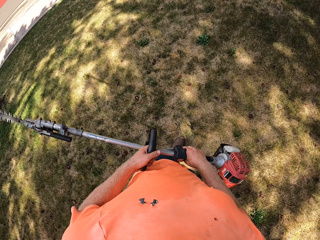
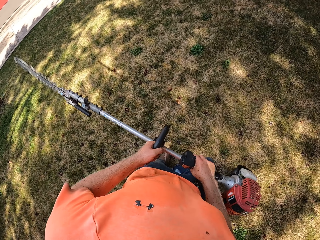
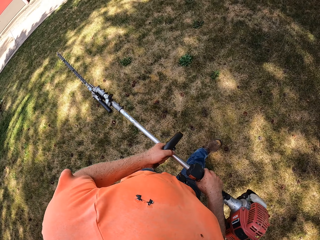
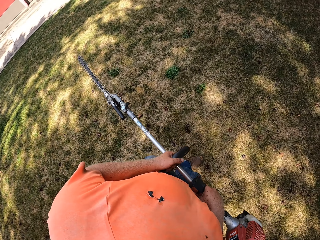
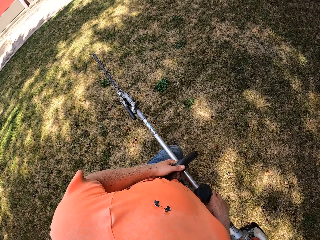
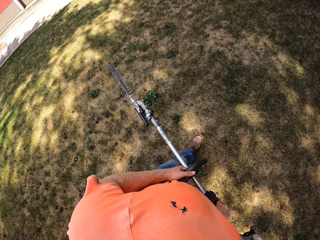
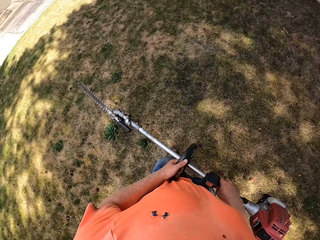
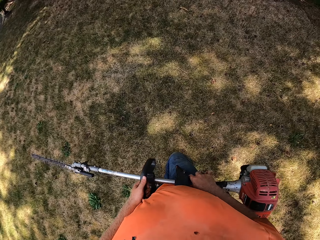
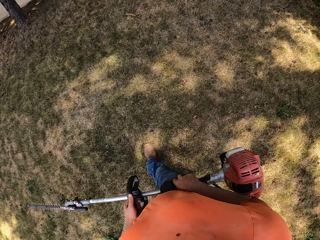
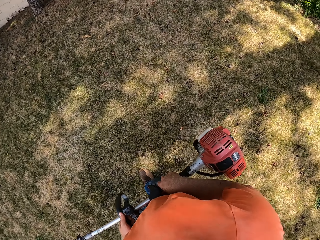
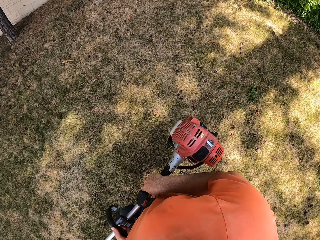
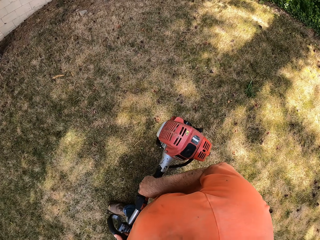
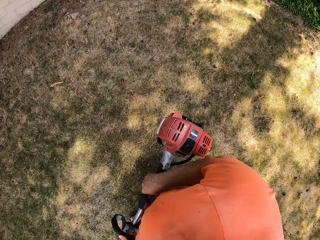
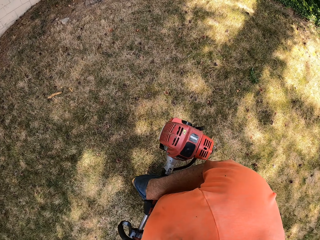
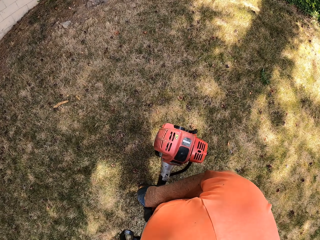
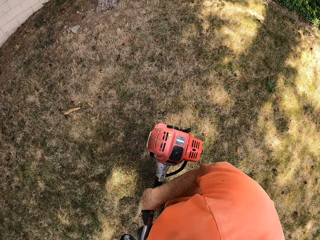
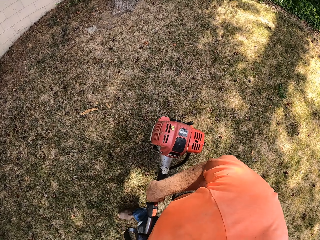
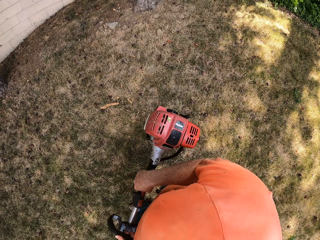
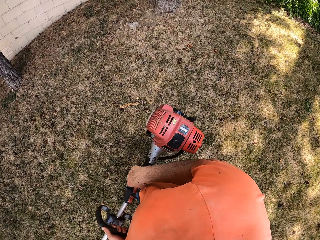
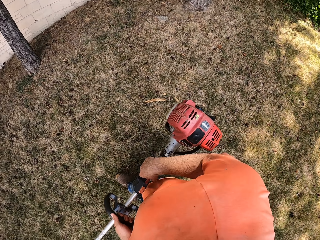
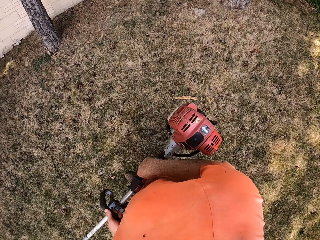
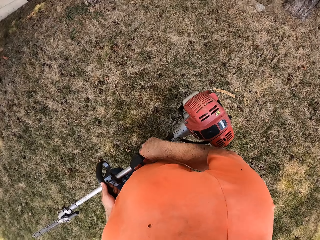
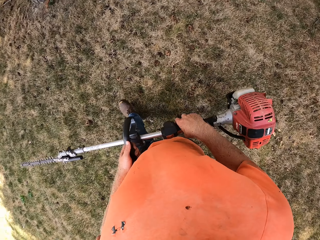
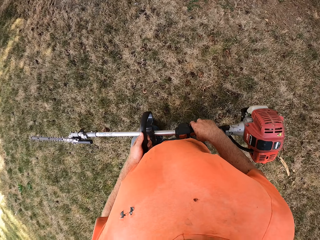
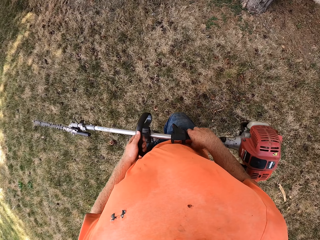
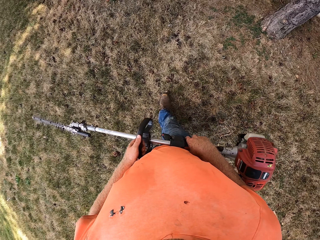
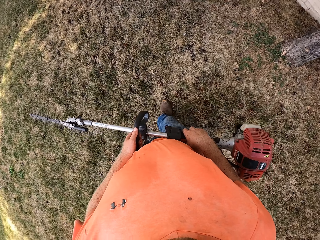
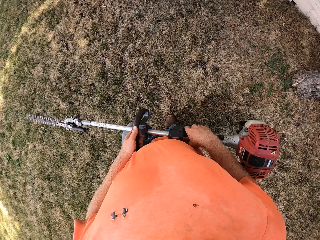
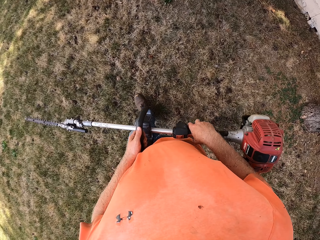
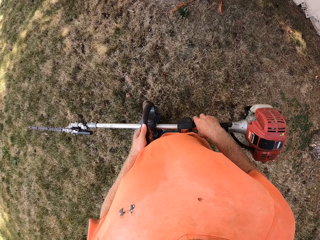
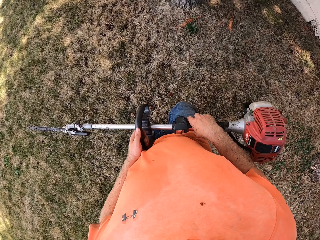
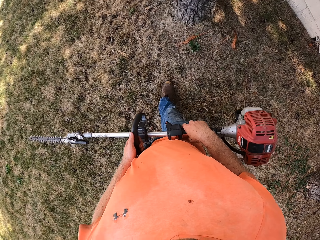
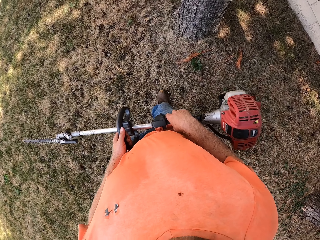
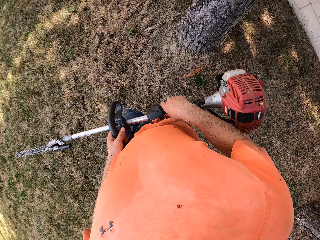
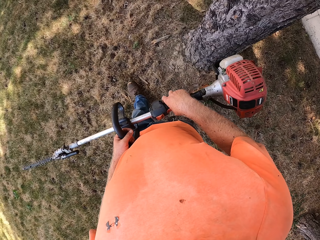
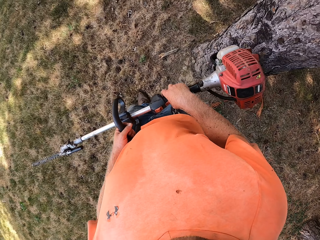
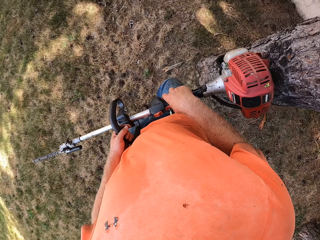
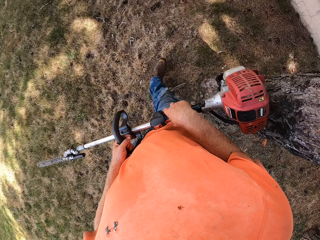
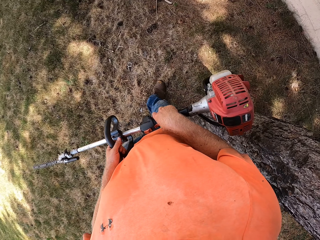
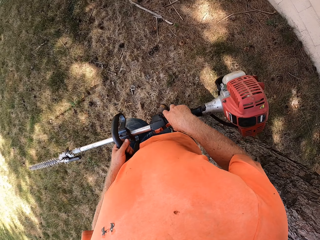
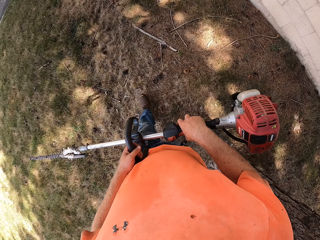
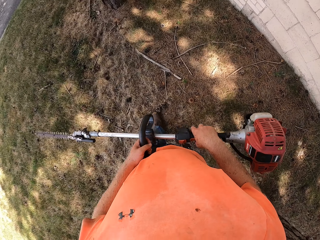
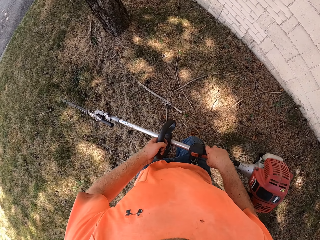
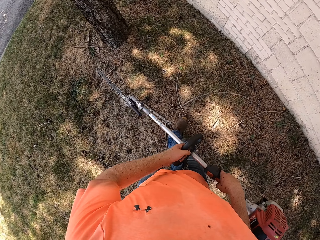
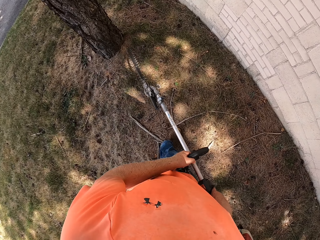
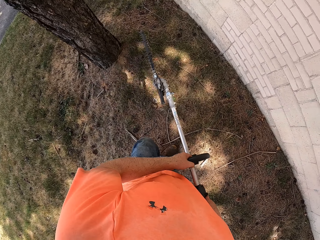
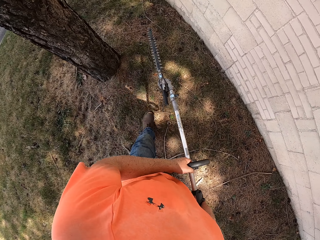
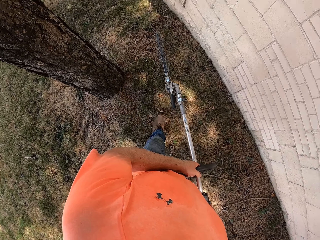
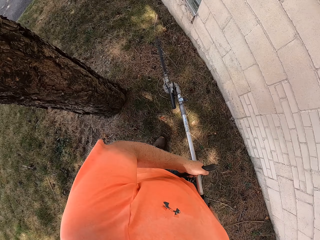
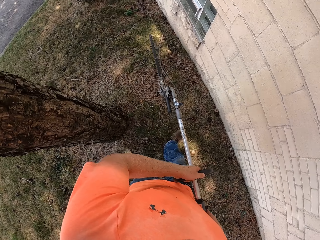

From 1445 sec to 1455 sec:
The camera wearer holds the trimming machine with both hands. They walk to a plant with the hedge trimmer in both hands.

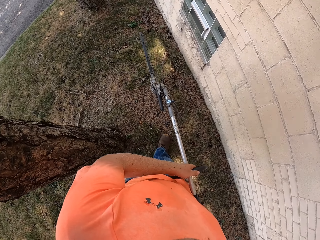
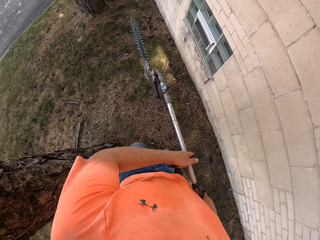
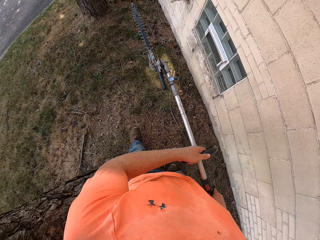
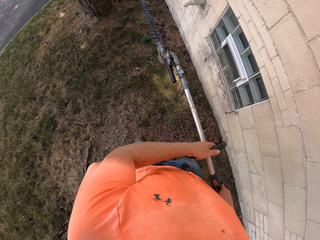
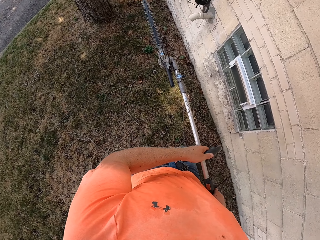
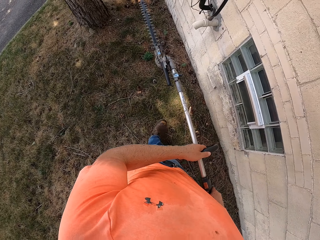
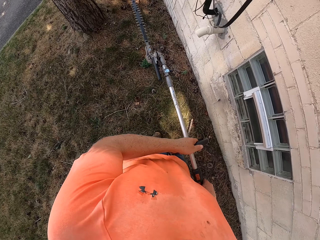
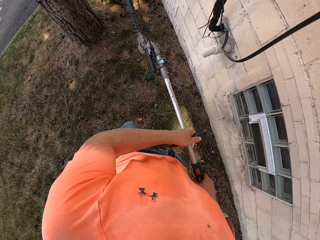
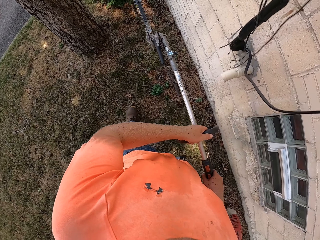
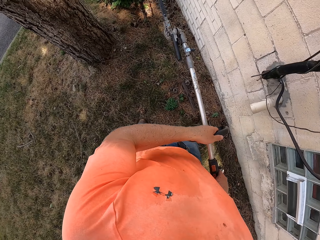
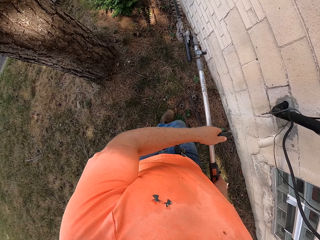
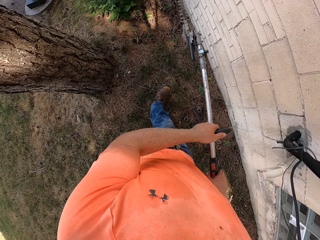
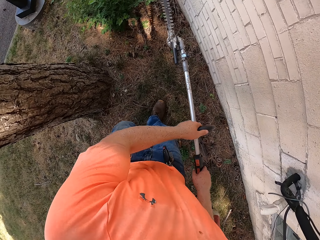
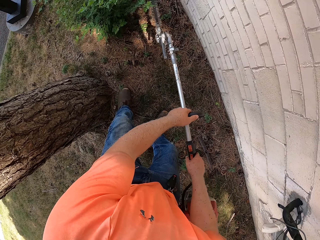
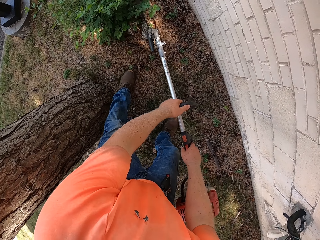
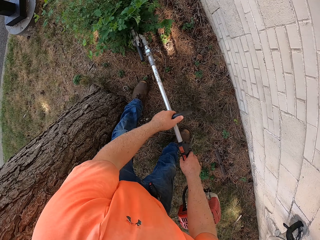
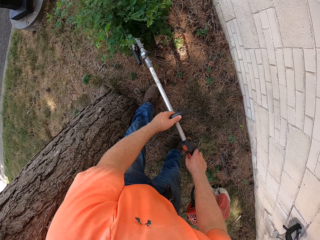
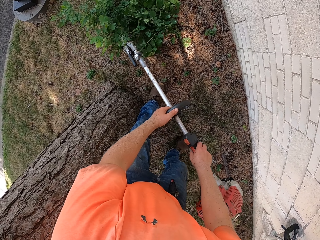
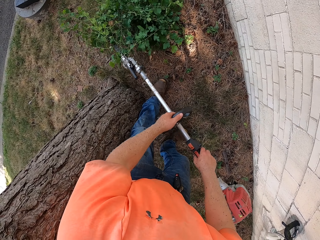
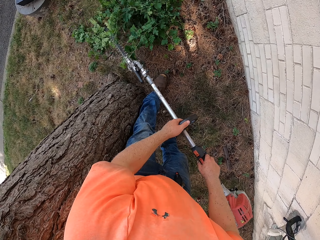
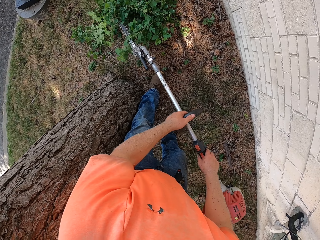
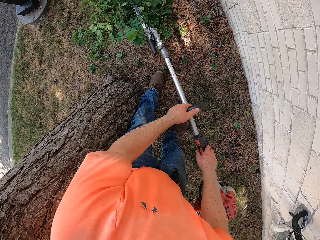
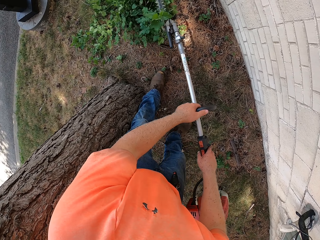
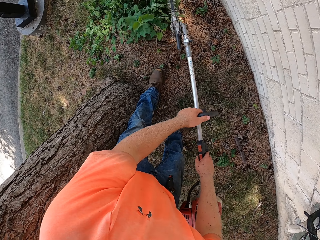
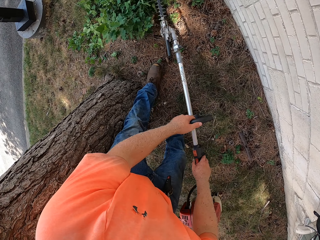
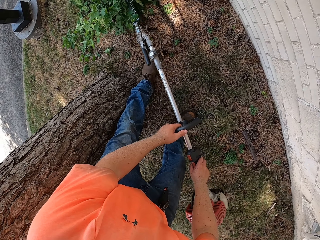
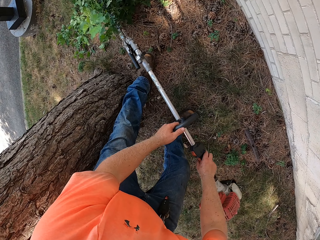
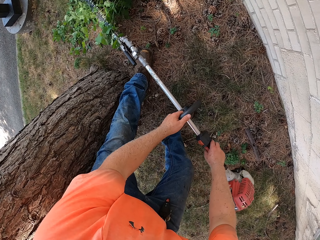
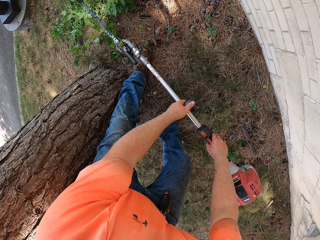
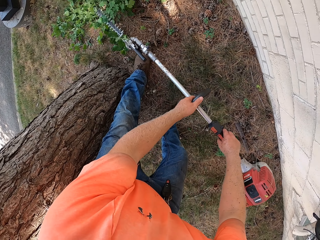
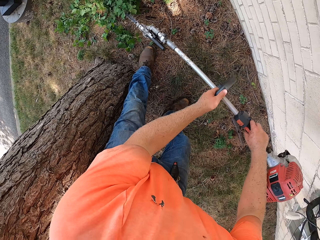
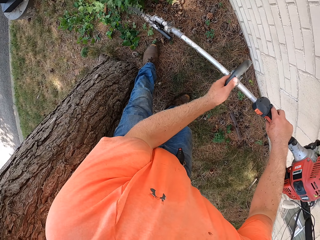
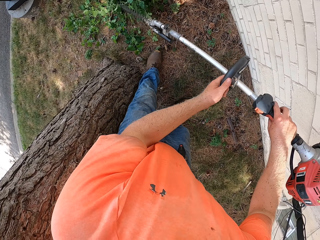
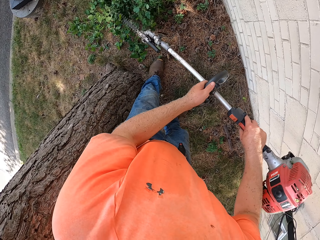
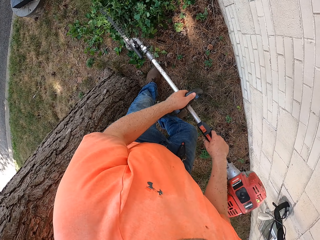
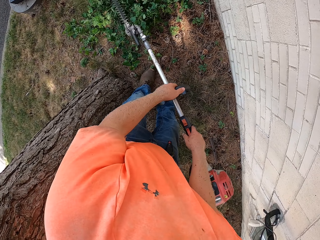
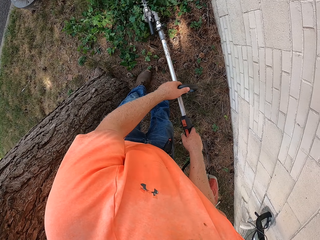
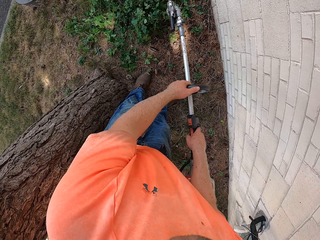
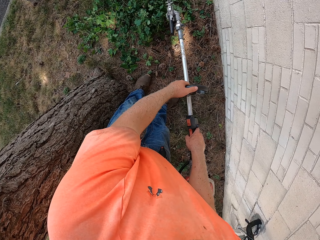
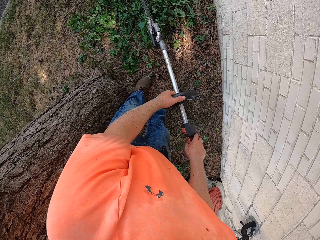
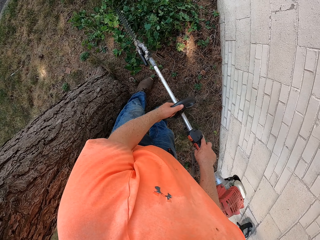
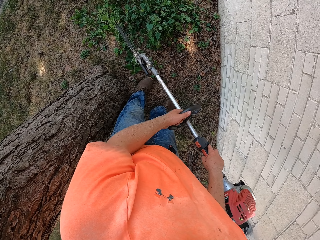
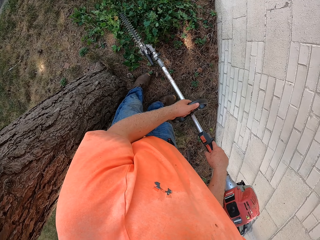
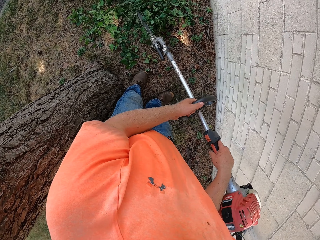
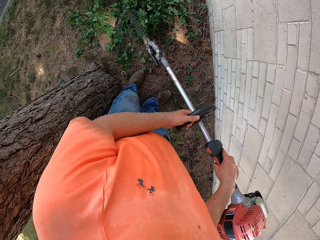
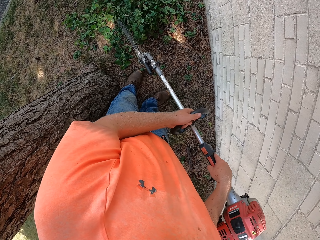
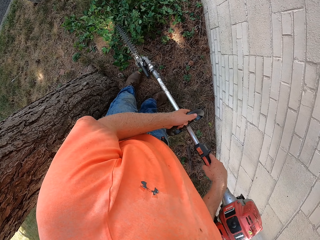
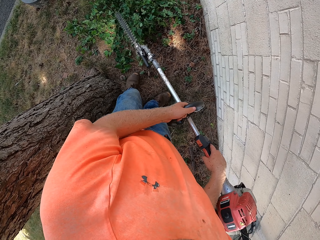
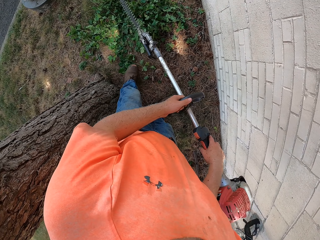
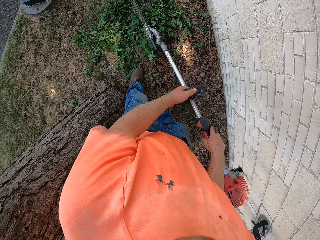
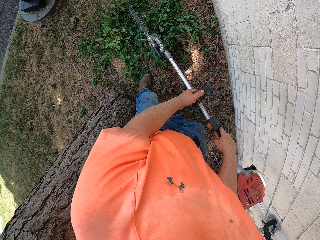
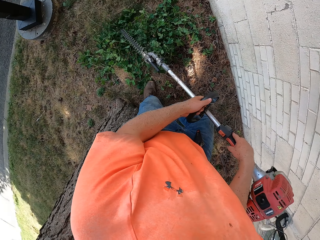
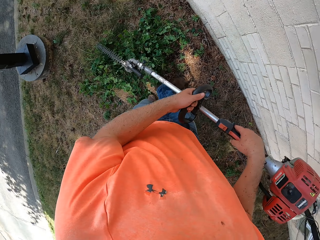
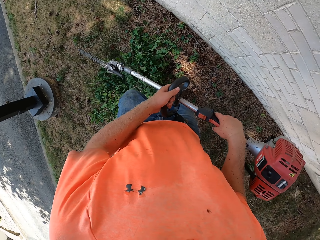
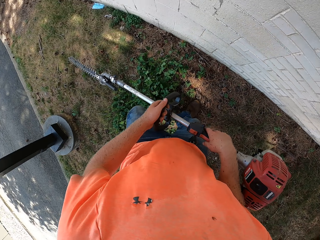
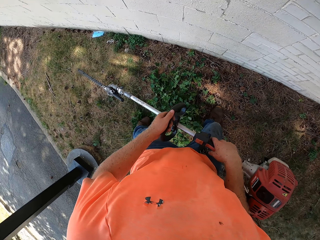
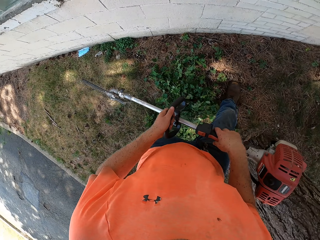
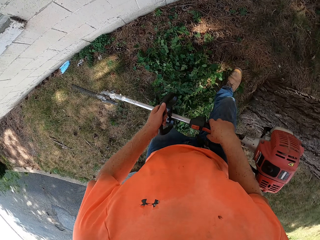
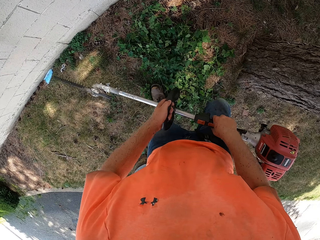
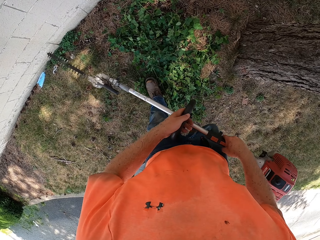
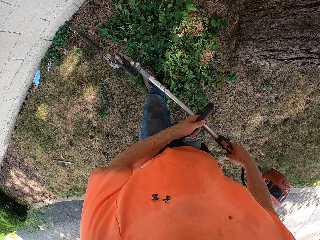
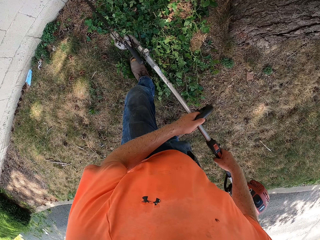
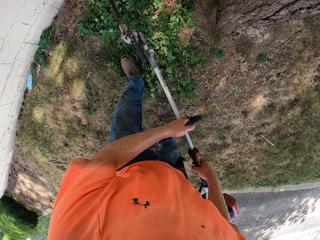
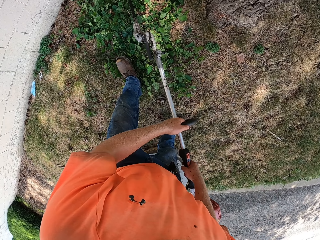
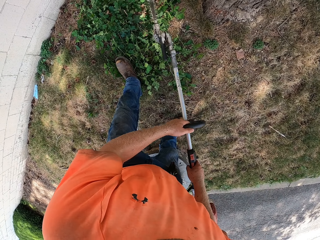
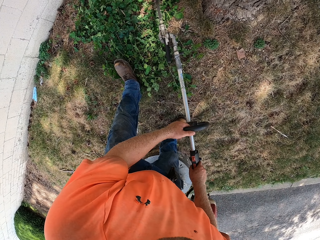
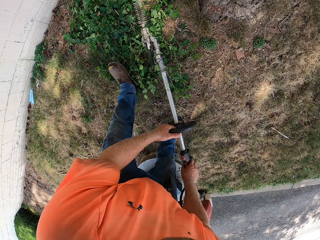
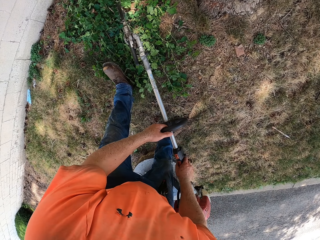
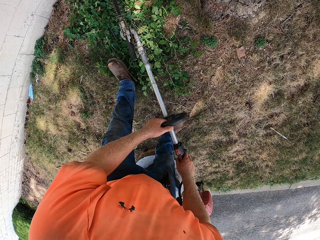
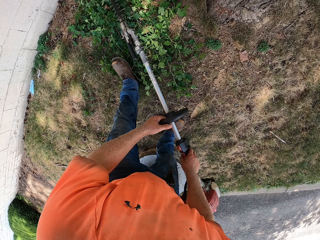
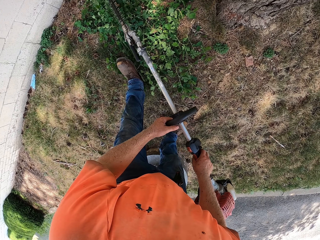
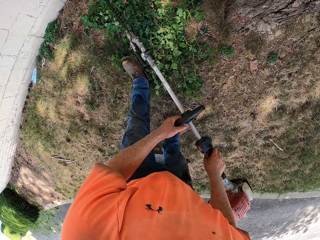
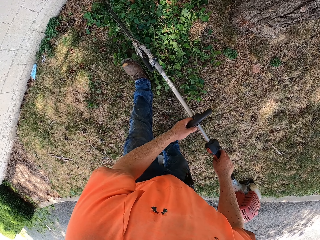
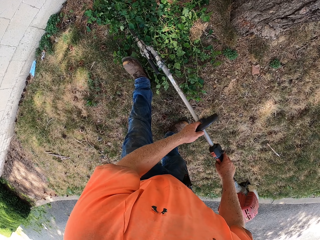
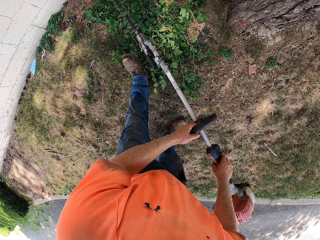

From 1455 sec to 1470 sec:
The camera wearer prunes the plant with the hedge trimmer or trimming machine in both hands. They stop cutting plants. They move around. They move backward. They cut the plant using the trimming machine.
